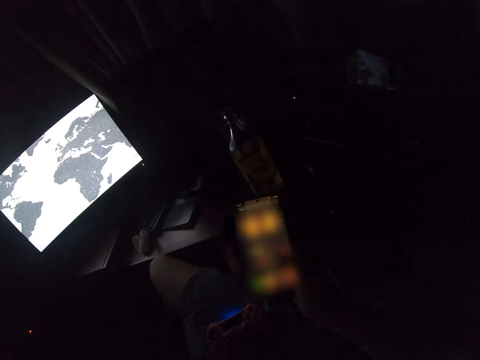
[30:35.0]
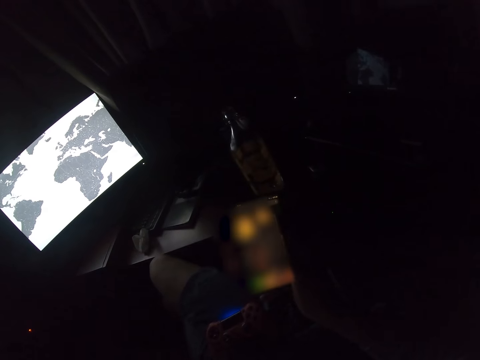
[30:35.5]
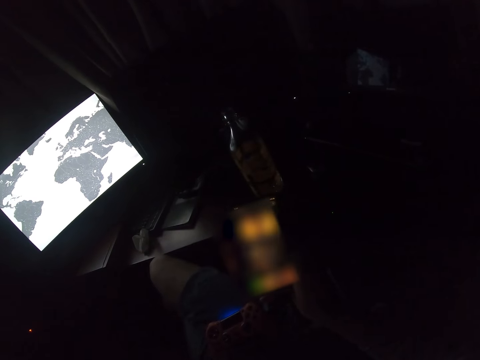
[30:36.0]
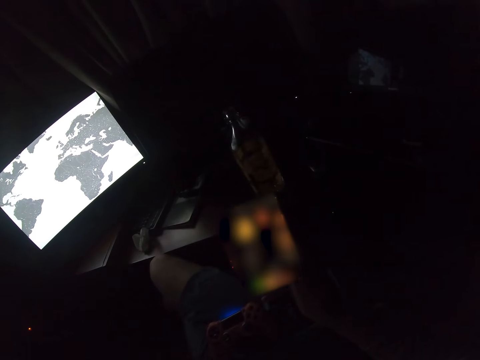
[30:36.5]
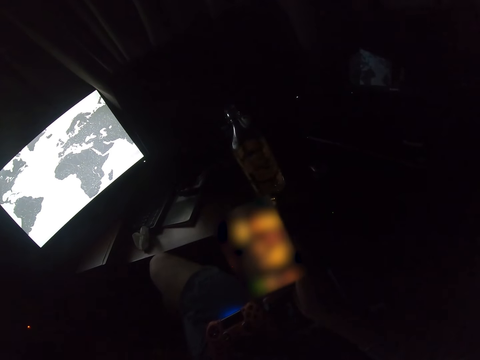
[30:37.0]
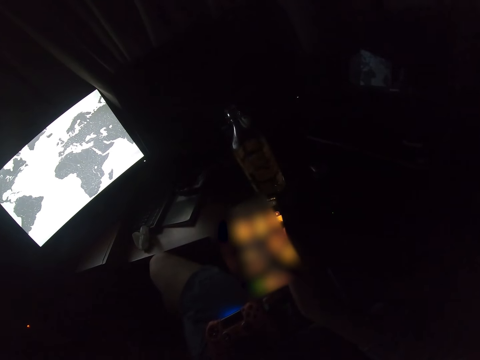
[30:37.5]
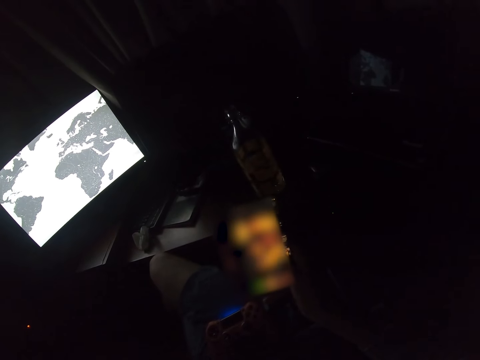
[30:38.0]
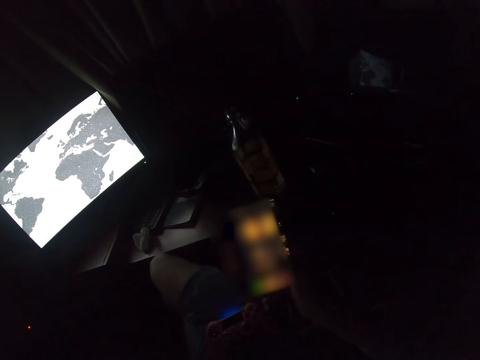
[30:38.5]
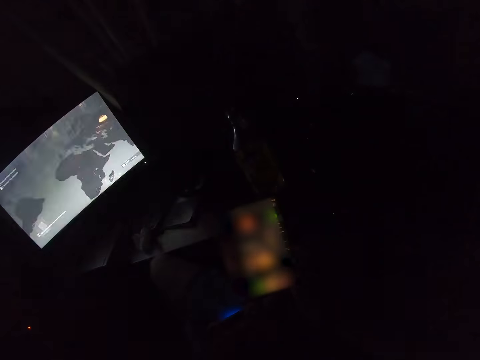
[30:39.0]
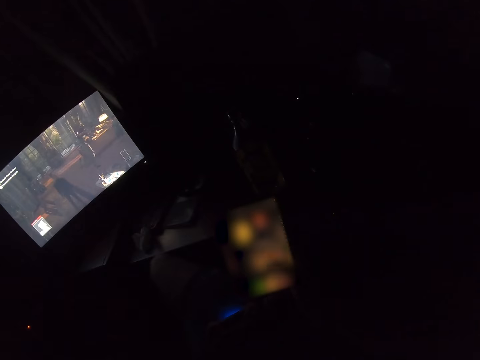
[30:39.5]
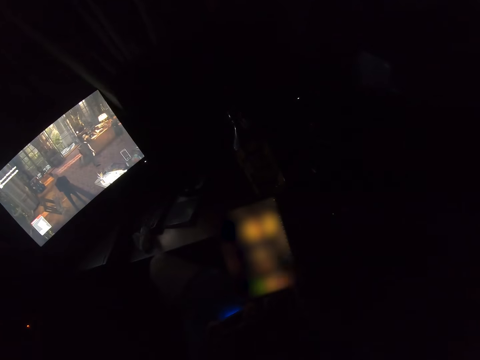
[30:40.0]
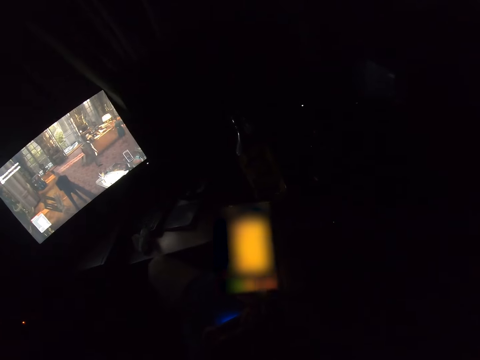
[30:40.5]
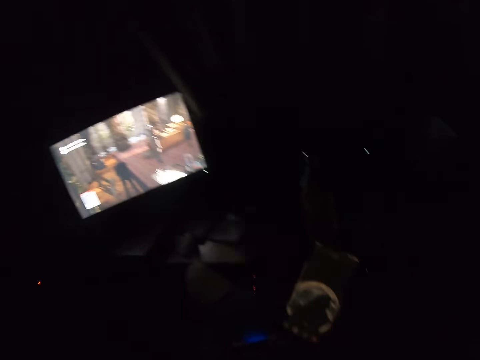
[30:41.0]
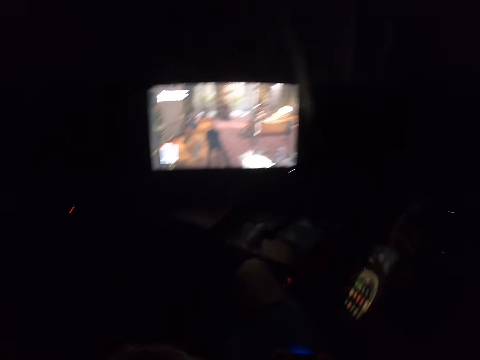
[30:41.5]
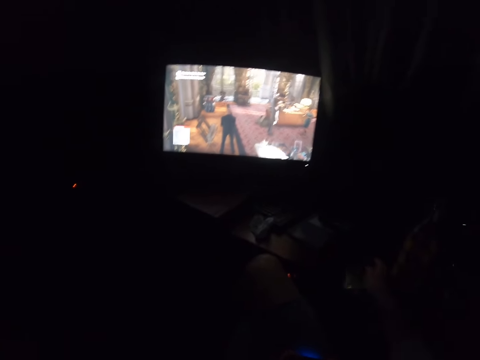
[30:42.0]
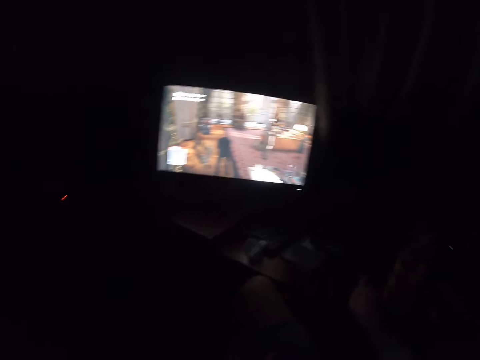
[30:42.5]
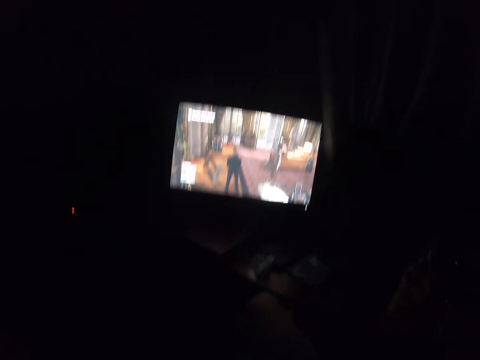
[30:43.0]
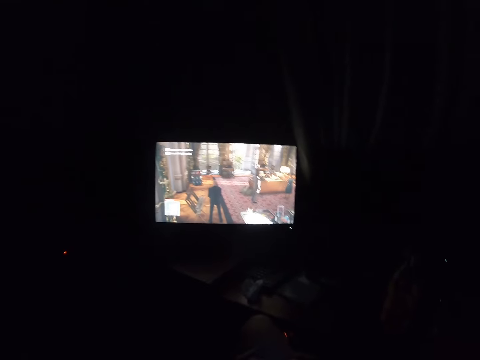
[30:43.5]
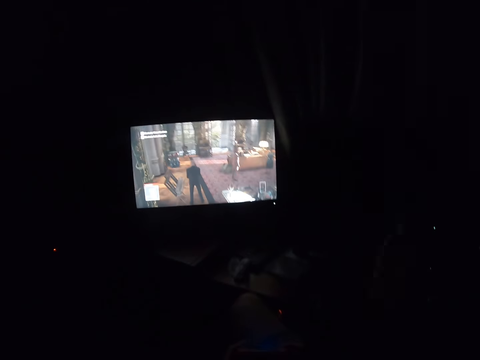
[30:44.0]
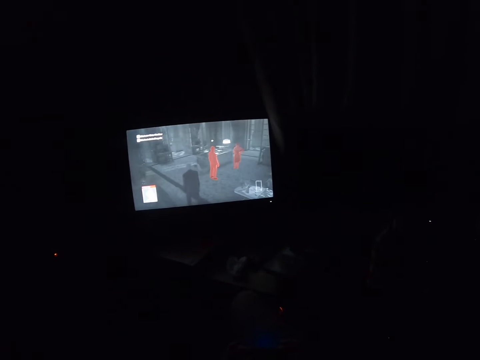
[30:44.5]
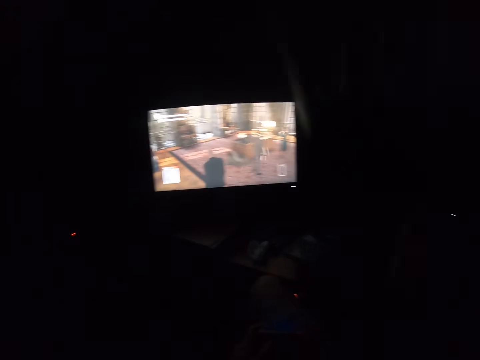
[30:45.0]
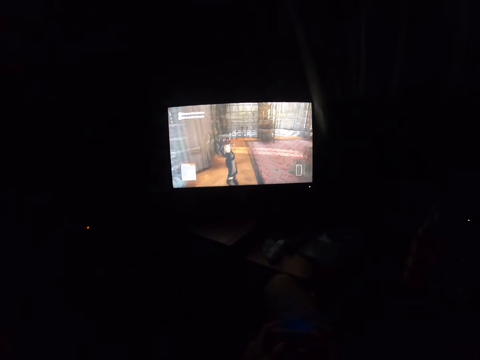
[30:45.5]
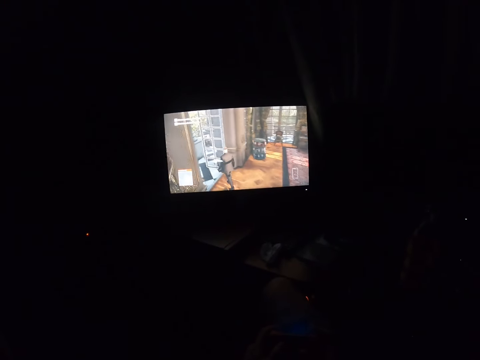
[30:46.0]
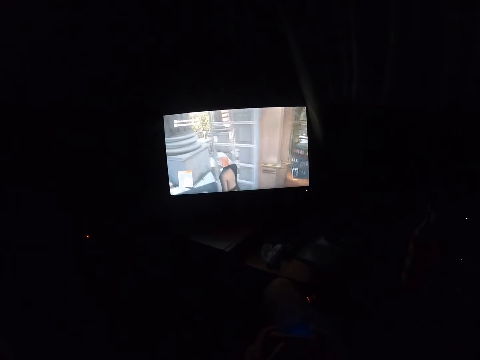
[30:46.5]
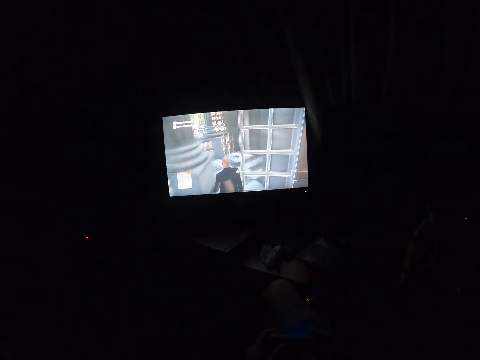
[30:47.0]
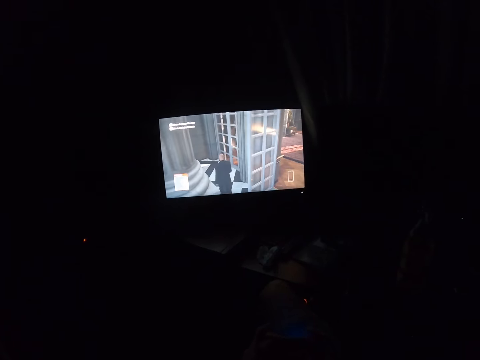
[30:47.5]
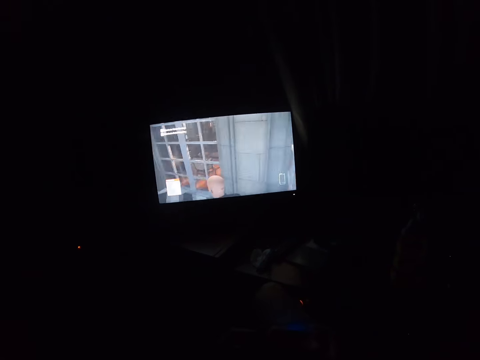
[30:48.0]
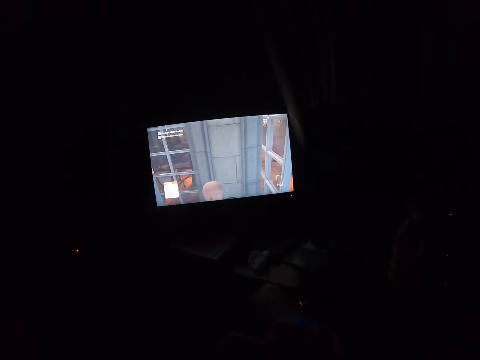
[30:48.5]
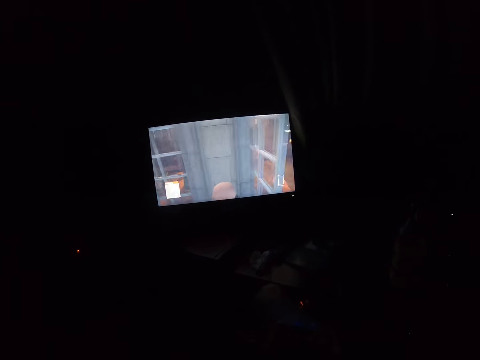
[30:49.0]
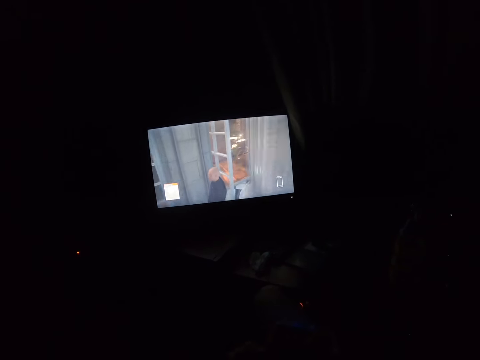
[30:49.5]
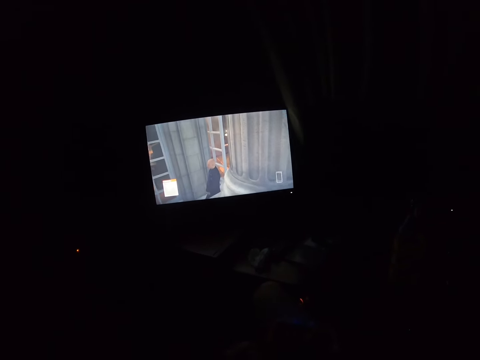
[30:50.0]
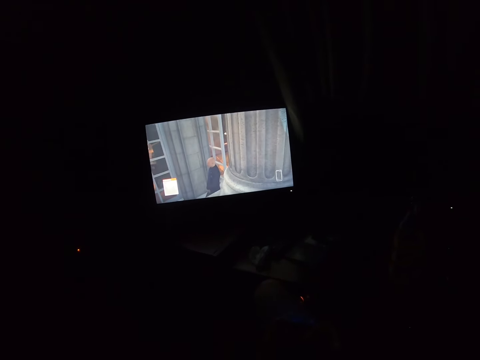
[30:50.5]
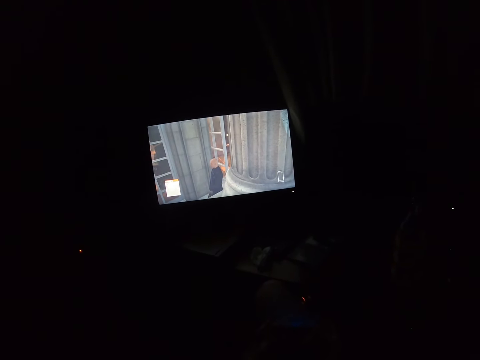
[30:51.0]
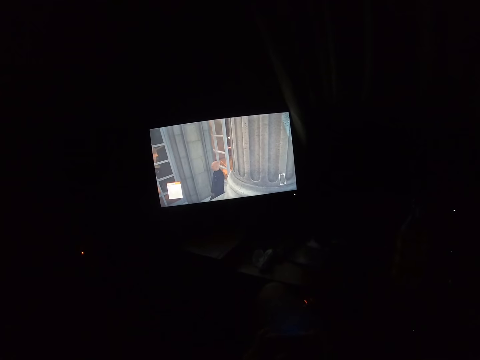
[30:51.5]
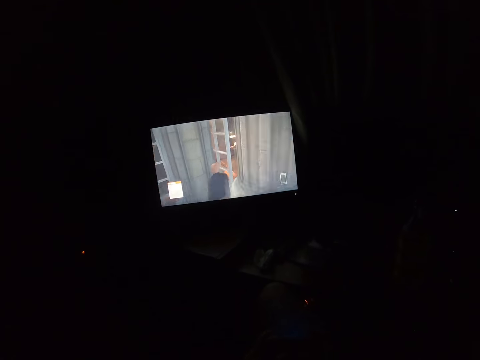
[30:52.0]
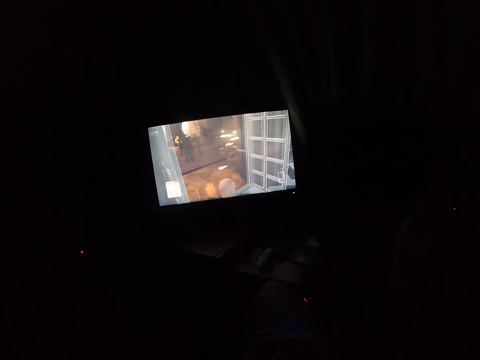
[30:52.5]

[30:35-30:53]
The camera wearer plays the PC game. They put the phone back to the table. They grab the gamepad. They play the computer game using the gamepad. They stare at the television.

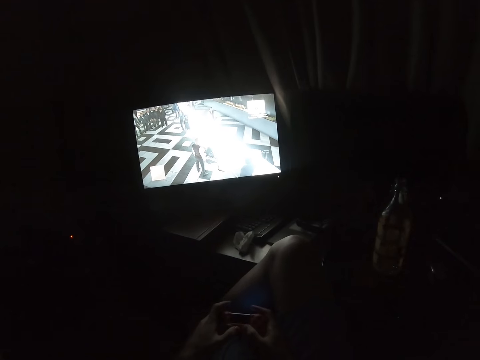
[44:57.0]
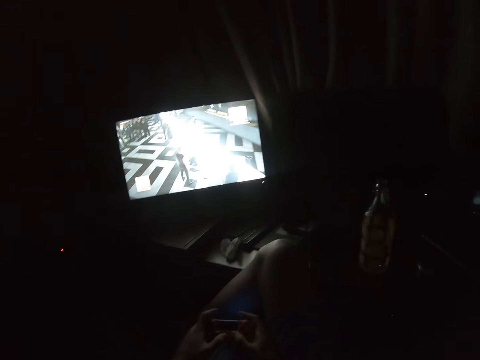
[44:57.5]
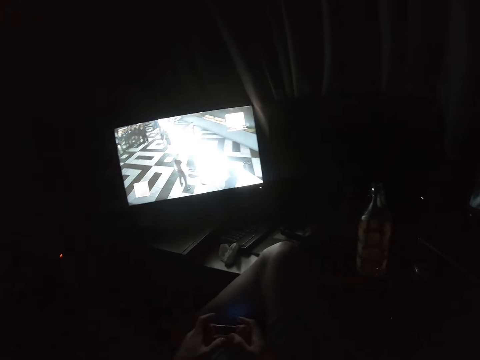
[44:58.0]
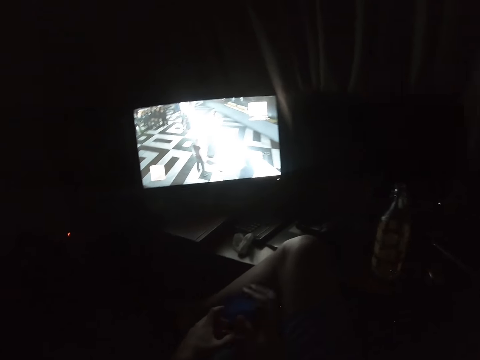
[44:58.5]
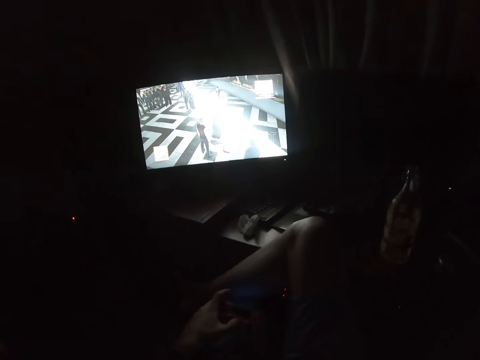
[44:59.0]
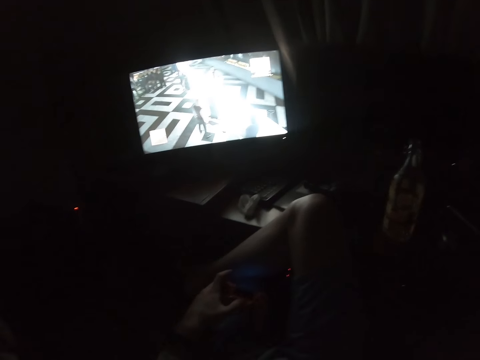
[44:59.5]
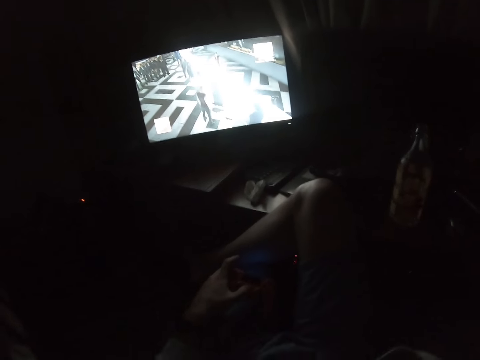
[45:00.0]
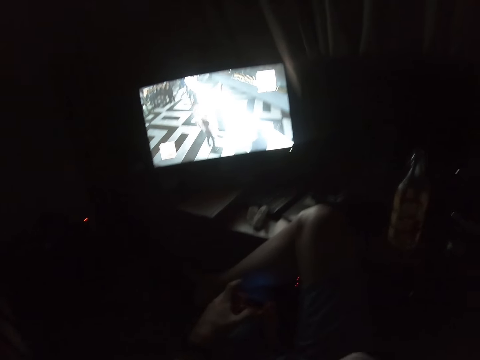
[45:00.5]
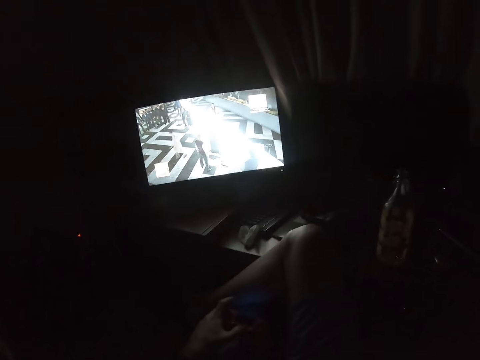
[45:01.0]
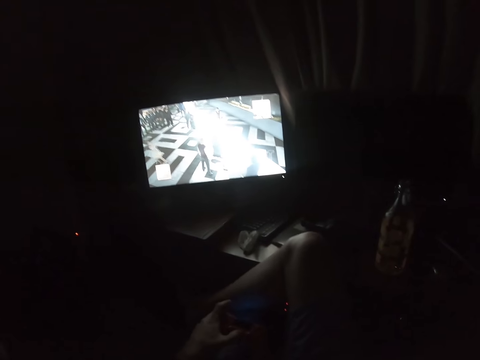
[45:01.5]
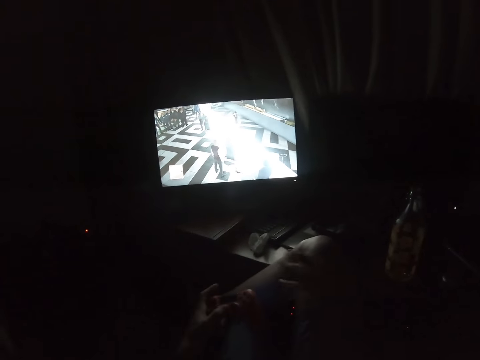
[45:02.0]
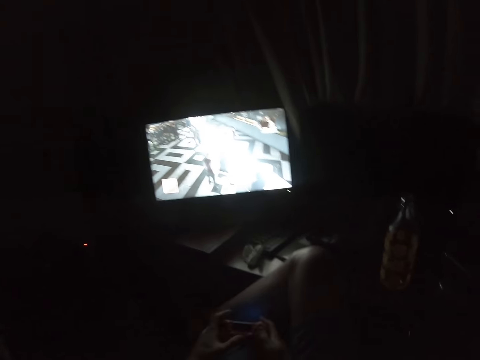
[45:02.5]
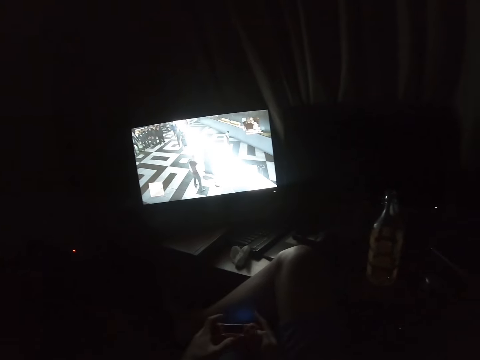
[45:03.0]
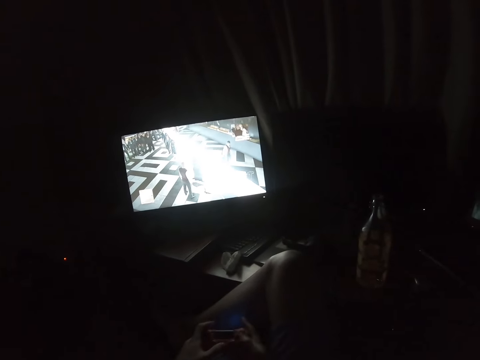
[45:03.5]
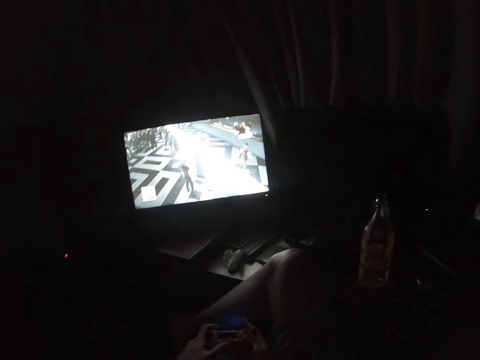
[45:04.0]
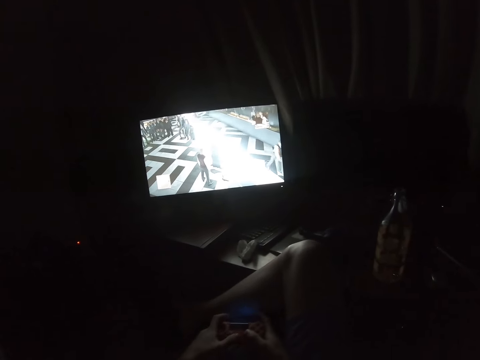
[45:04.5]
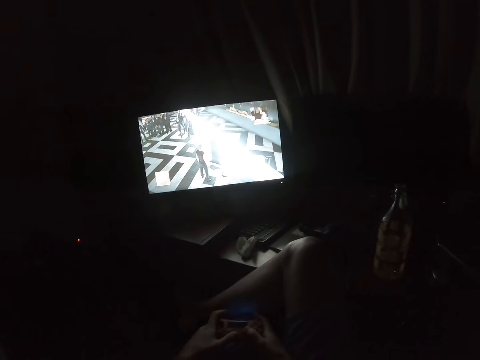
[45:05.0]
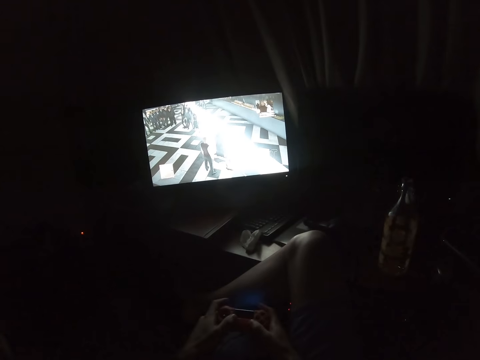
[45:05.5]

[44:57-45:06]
The camera wearer adjusts the camera using the right hand. They lift the hands up. They play the computer game using the gamepad. They hold the pad with both hands. They stare at the television.
